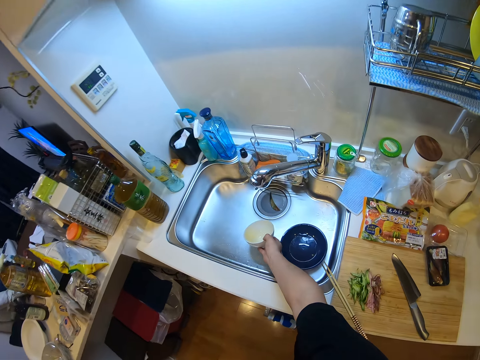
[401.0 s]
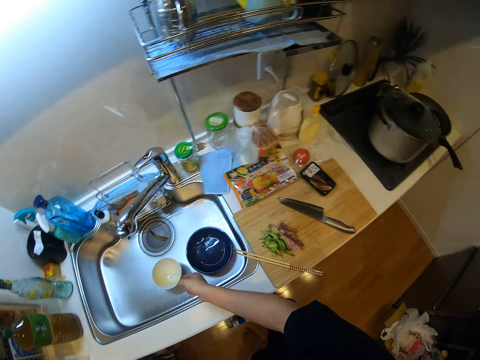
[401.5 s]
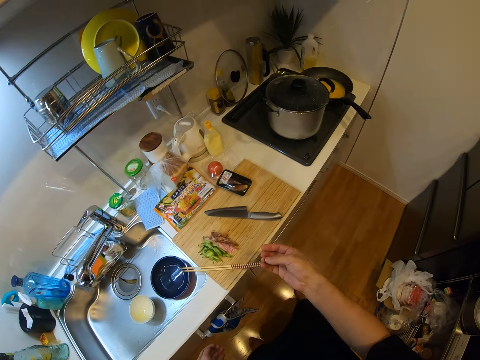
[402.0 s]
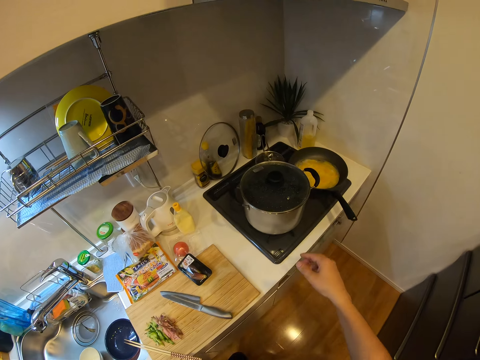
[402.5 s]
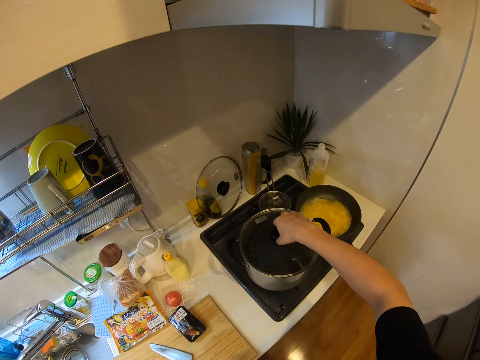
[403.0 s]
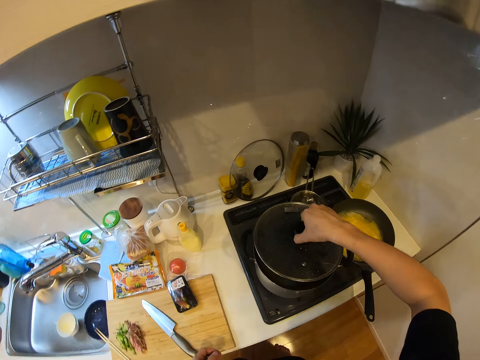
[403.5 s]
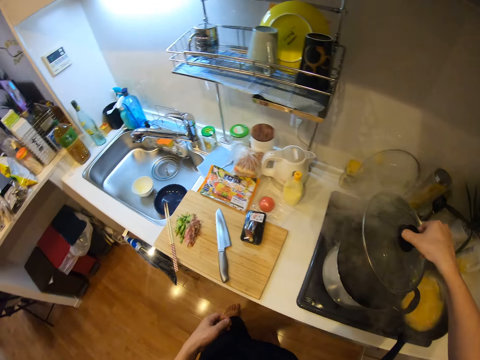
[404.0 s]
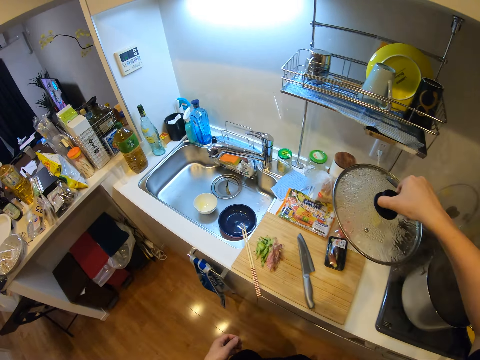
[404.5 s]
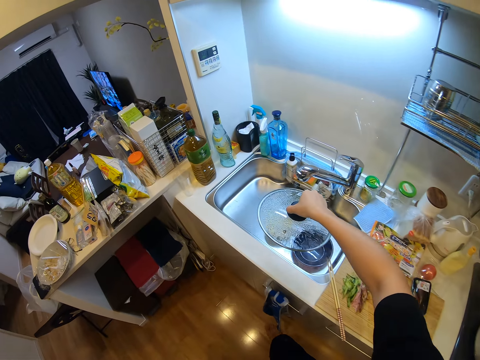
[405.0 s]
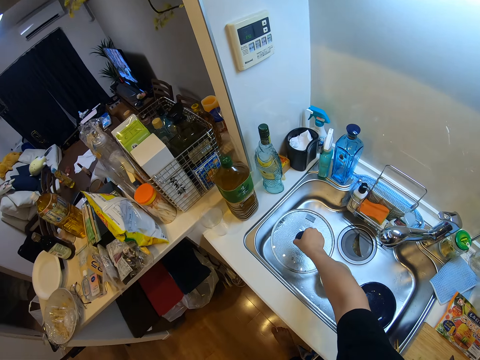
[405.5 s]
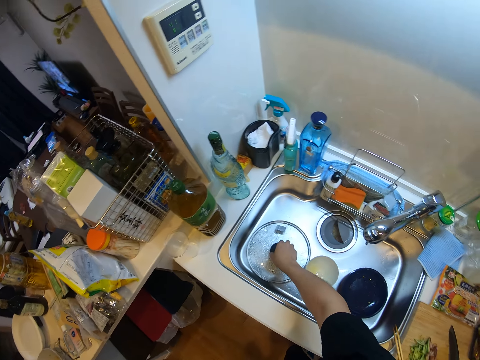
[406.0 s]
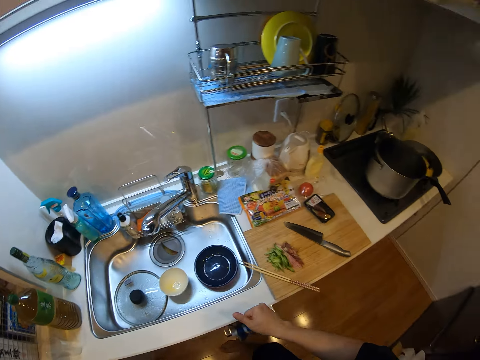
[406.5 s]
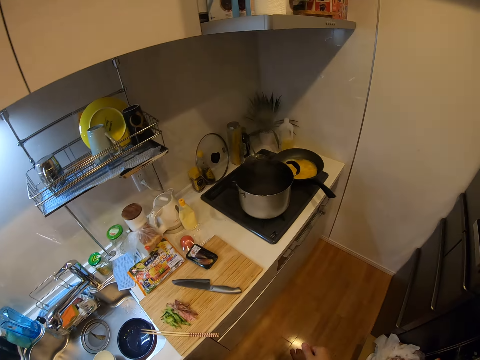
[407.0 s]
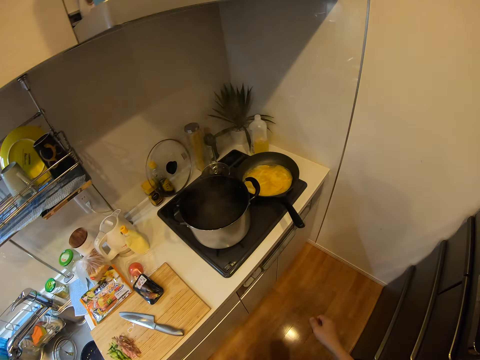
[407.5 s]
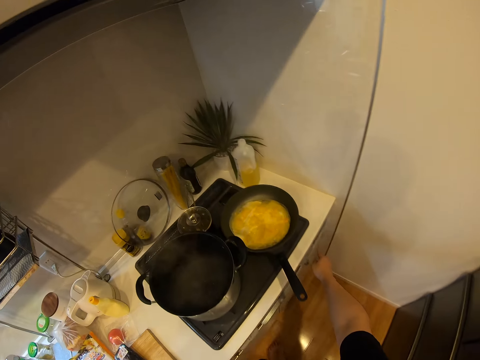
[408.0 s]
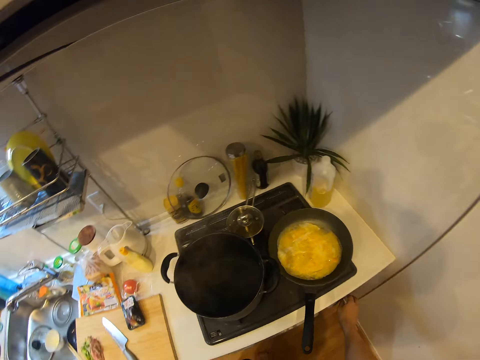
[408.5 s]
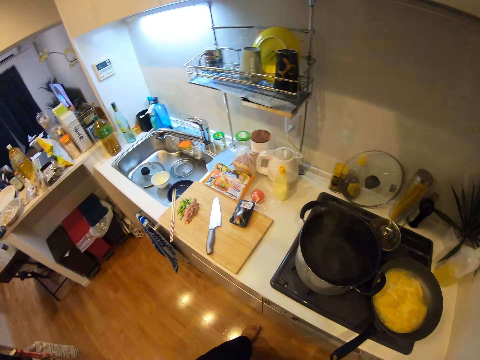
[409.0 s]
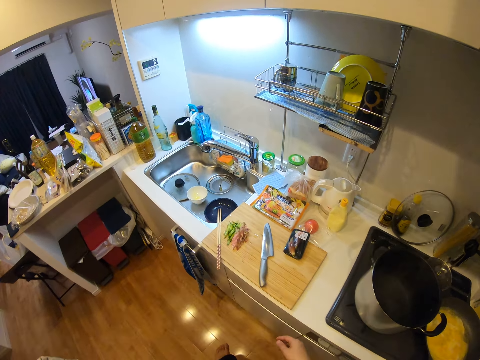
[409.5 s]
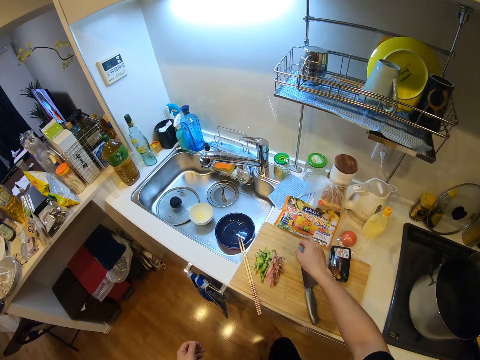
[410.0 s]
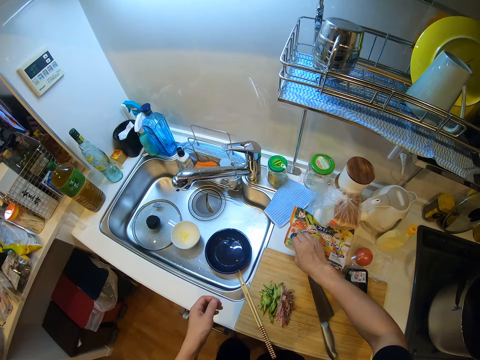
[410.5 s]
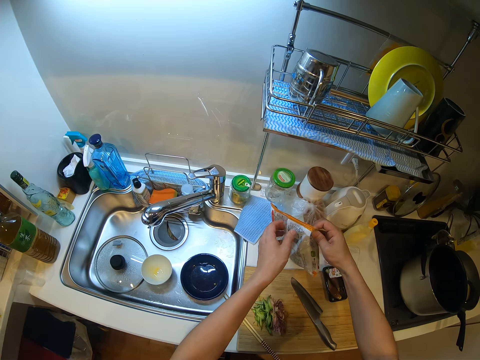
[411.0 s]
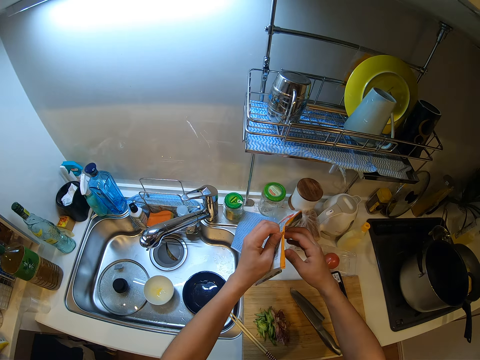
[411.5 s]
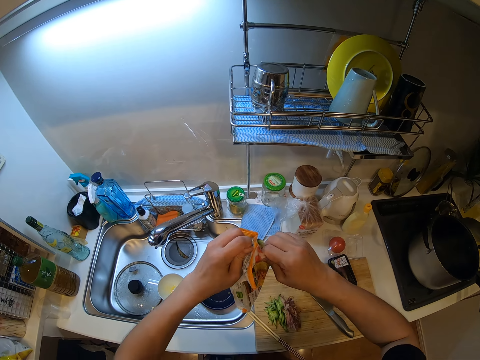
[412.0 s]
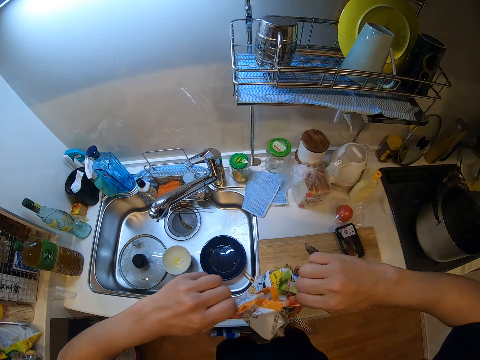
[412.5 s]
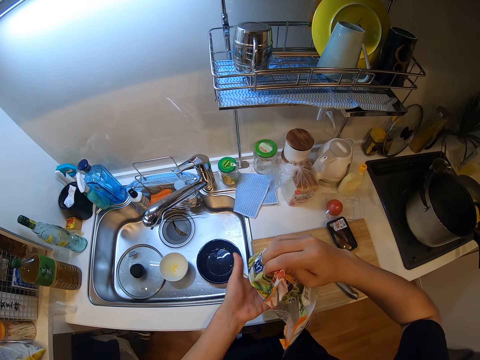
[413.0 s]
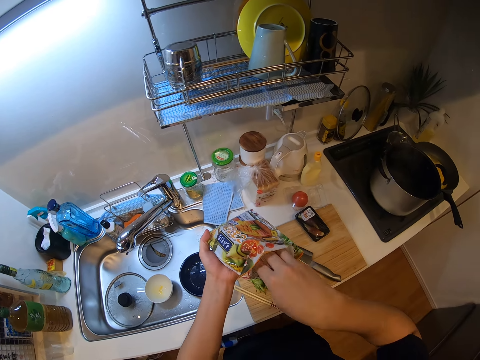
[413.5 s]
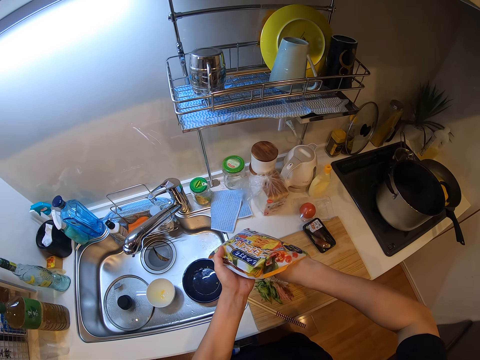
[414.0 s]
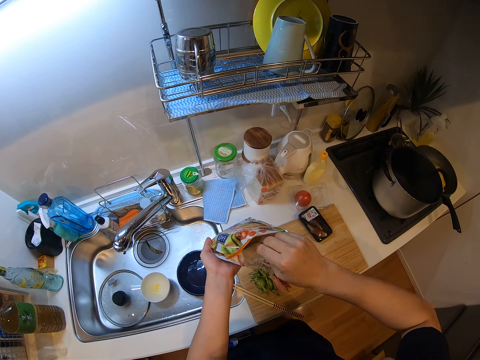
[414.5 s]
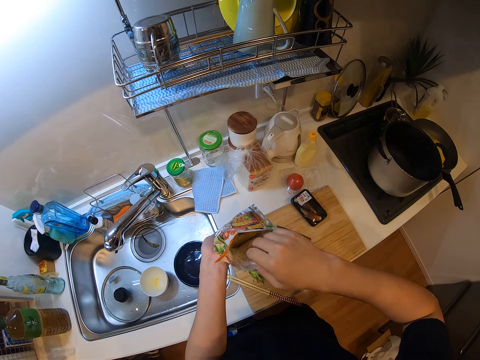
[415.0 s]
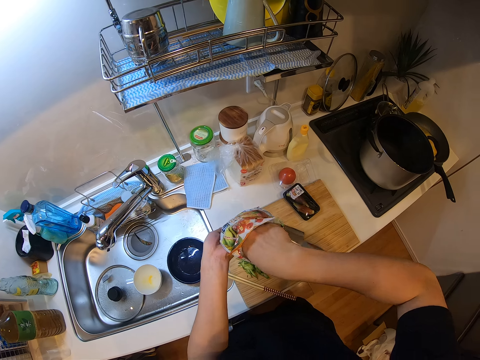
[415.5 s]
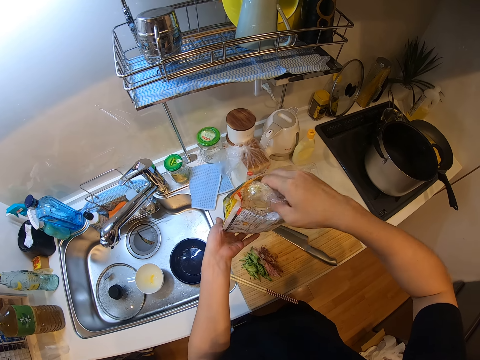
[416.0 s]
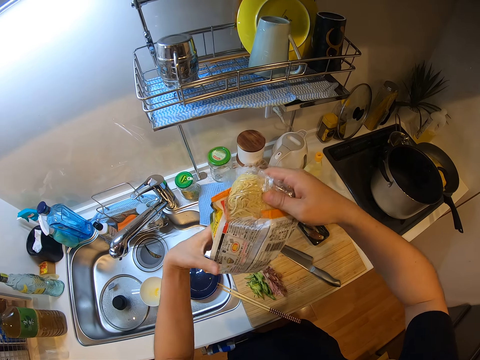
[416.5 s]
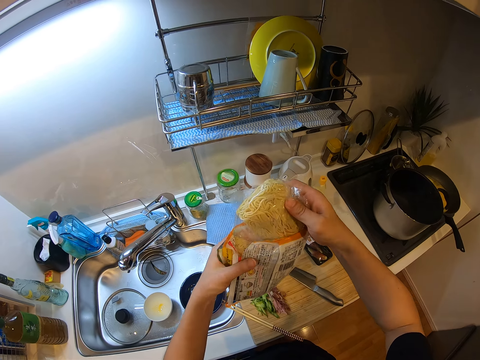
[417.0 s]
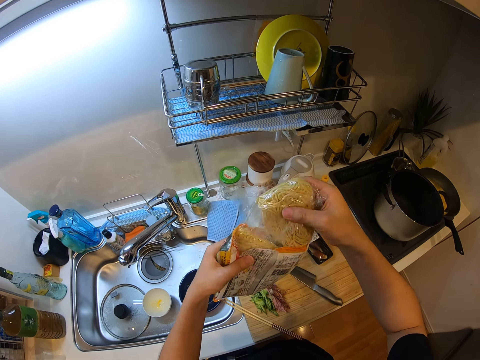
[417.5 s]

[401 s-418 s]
The camera wearer places the mixing bowl or plate in the sink. She picks the lid of a pot on the gas cooker with her right hand. She places the cooking pot lid in the sink. She walks in the kitchen. She operates the cooking stove. She walks in the kitchen. She picks a nylon or spaghetti packet on the cabinet with her right hand. She holds the spaghetti packet with both hands. She tears the spaghetti packet. She opens the nylon. She removes spaghettis in plastic paper from the nylon.

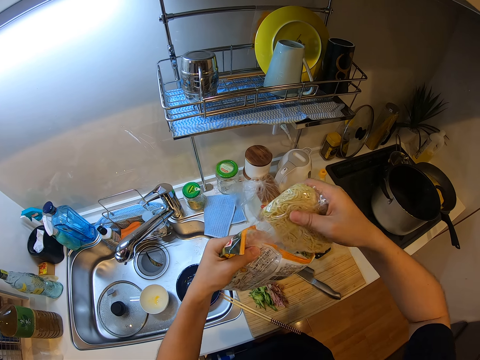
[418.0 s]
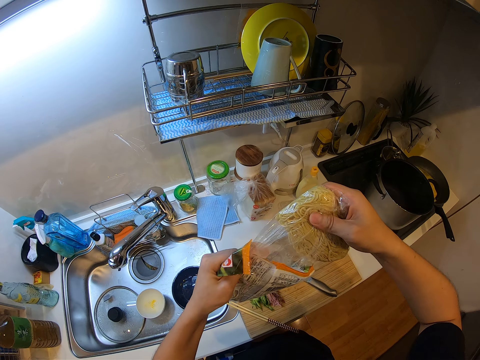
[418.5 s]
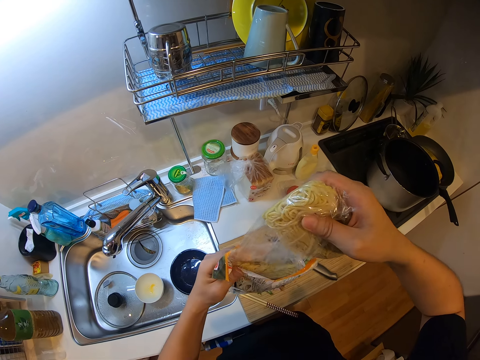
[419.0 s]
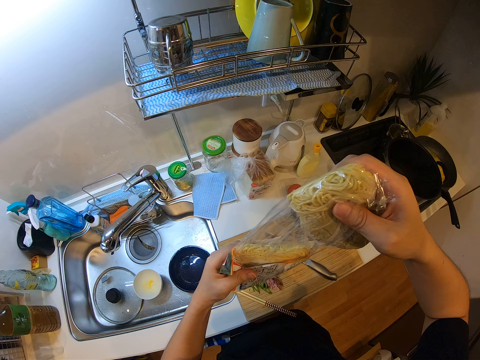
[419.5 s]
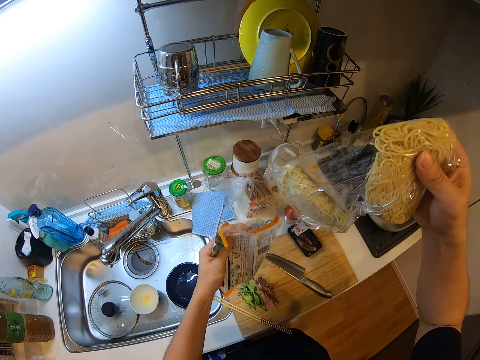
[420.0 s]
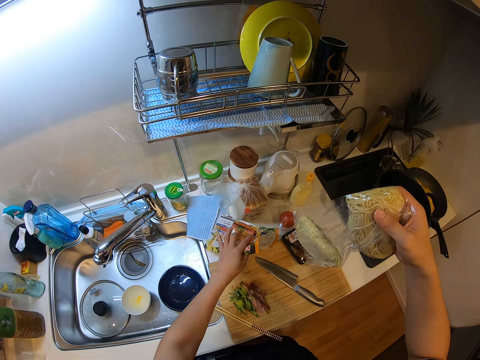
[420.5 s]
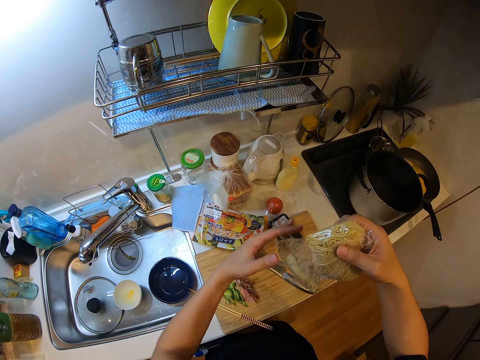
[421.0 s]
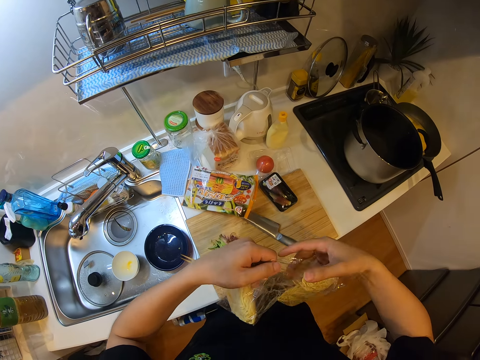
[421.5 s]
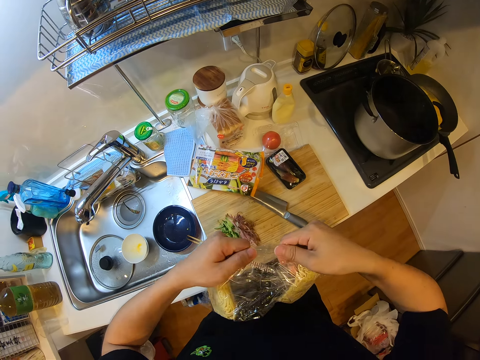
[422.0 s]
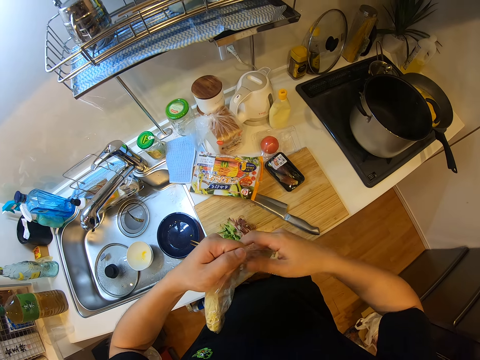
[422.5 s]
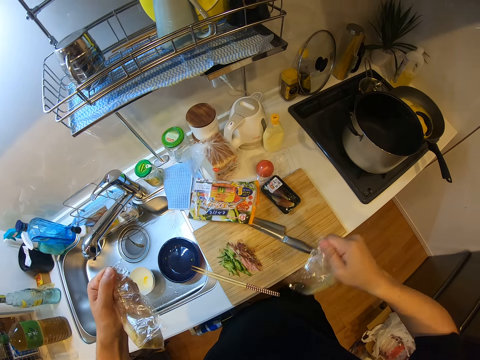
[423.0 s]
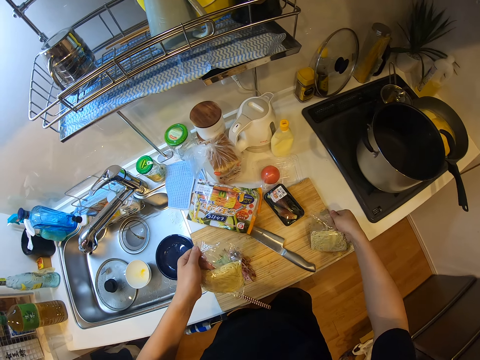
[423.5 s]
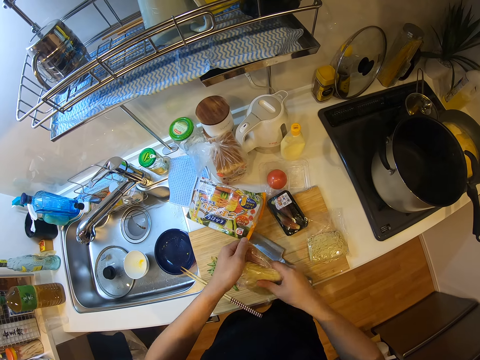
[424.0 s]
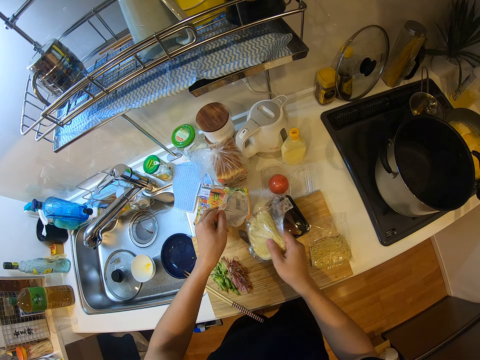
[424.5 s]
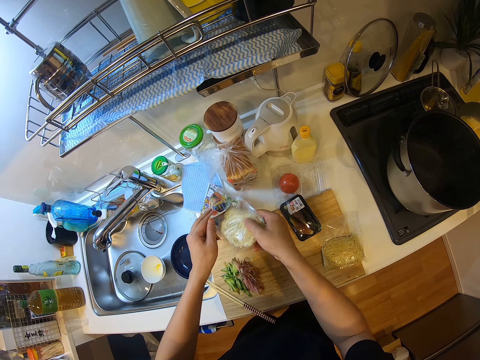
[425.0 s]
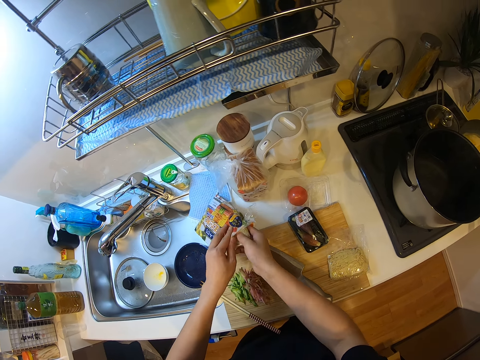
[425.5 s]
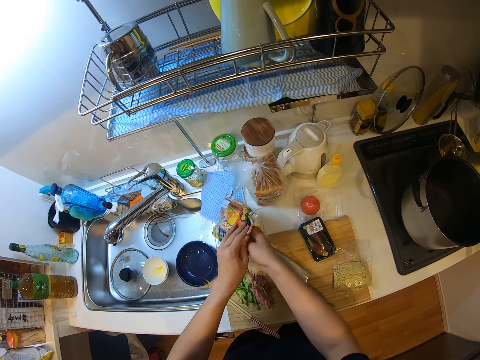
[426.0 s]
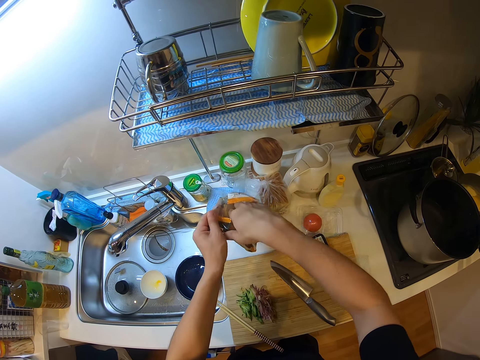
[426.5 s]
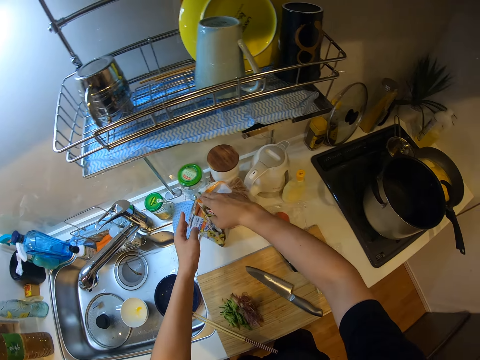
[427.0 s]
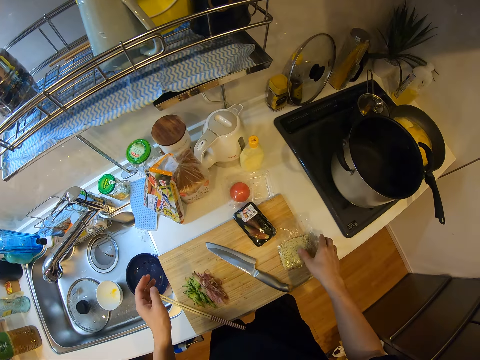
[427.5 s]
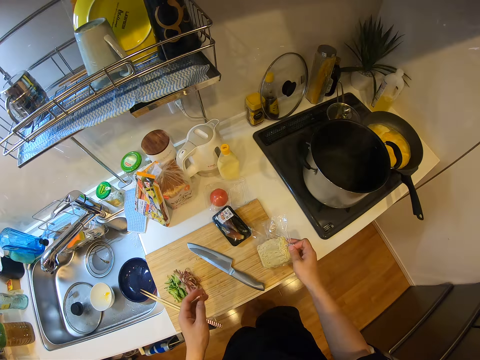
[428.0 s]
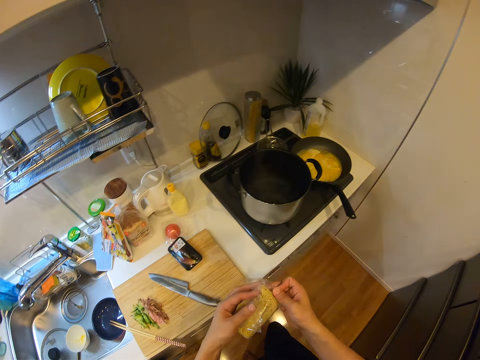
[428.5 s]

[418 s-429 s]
The camera wearer holds the spaghettis. She places the spaghettis on the bench. She tears the plastic paper with her hands. She holds the other spaghetti. She places one spaghetti on the wooden chopping board on the cabinet. She exchanges the hand holding the spaghetti. She picks the spaghetti packet. She puts the spaghetti in the packet. She places the spaghetti packet on the bench. She picks the spaghetti with her right hand. She tears the plastic paper.
